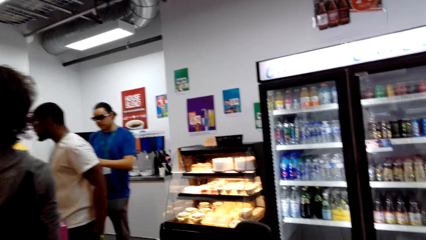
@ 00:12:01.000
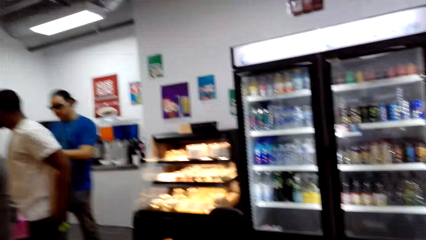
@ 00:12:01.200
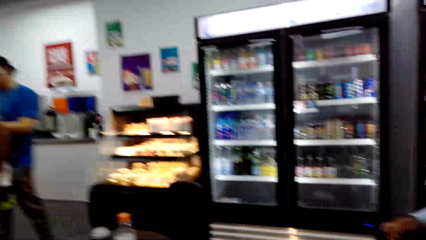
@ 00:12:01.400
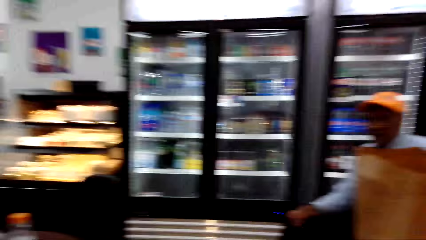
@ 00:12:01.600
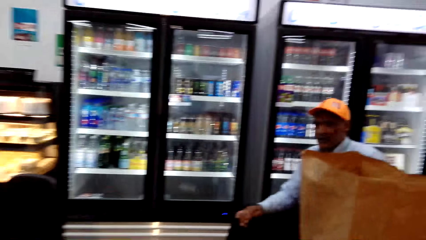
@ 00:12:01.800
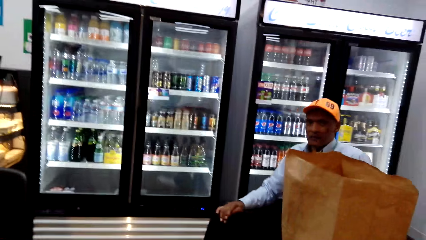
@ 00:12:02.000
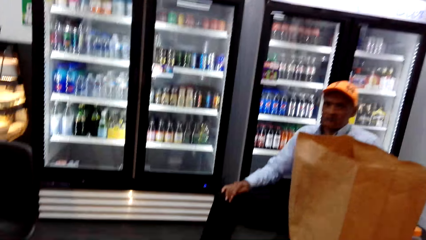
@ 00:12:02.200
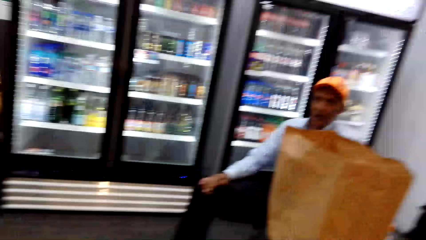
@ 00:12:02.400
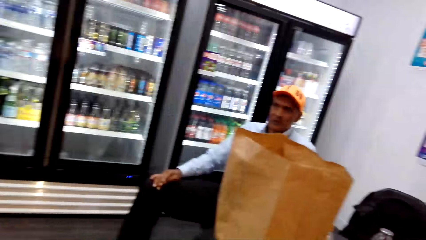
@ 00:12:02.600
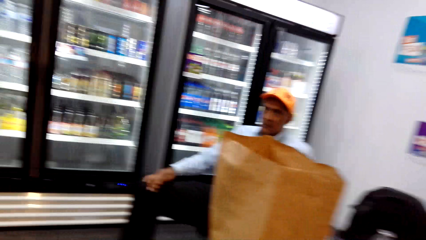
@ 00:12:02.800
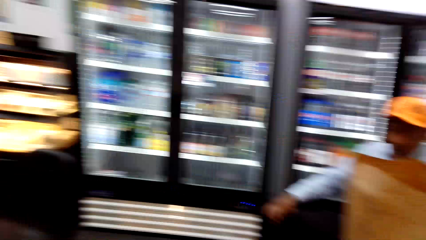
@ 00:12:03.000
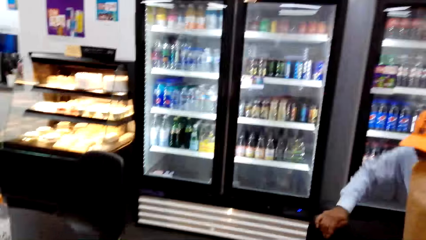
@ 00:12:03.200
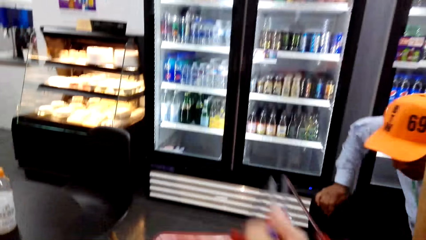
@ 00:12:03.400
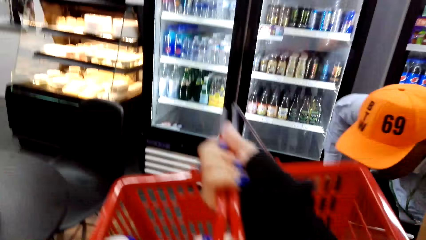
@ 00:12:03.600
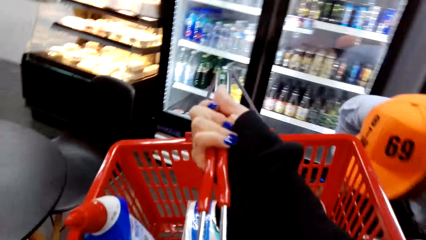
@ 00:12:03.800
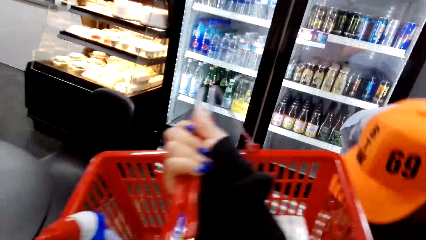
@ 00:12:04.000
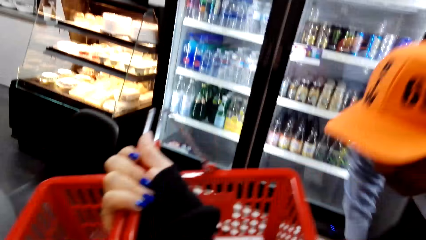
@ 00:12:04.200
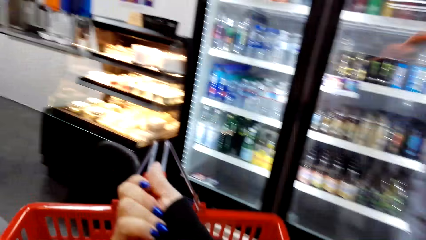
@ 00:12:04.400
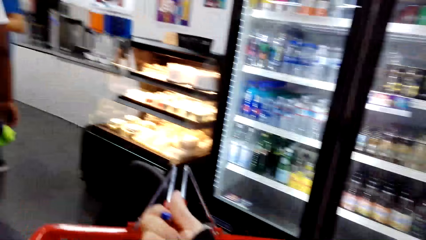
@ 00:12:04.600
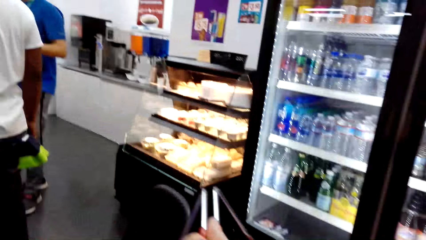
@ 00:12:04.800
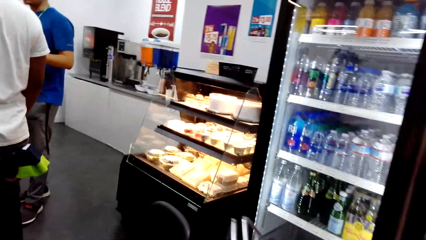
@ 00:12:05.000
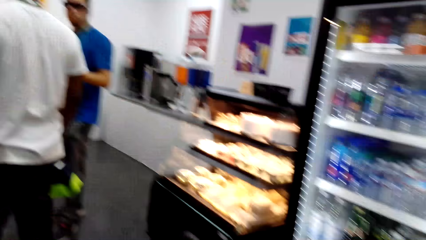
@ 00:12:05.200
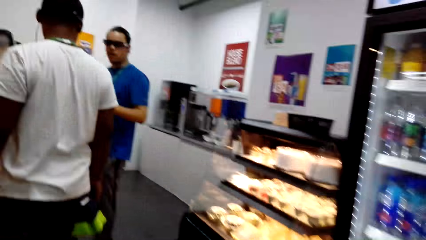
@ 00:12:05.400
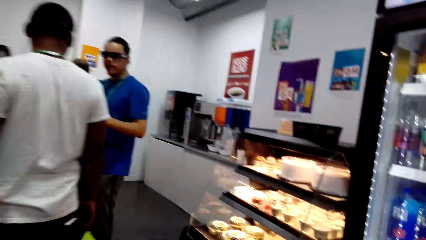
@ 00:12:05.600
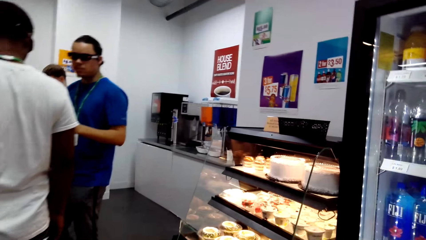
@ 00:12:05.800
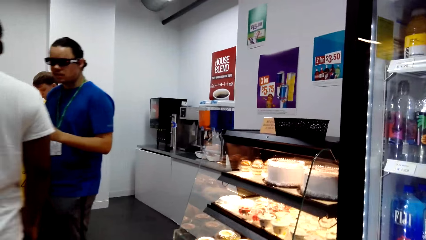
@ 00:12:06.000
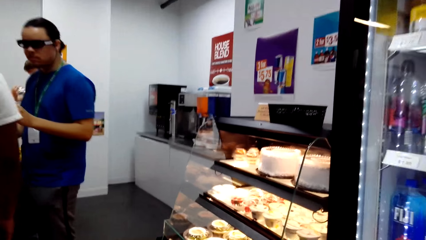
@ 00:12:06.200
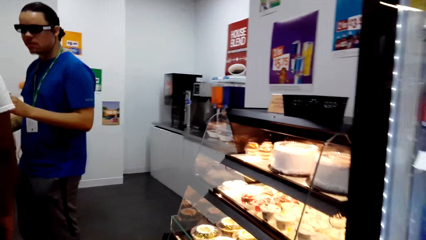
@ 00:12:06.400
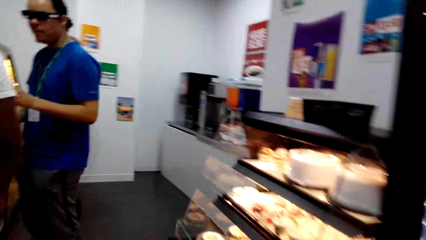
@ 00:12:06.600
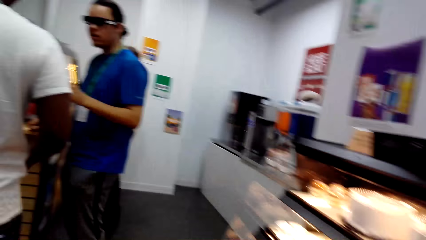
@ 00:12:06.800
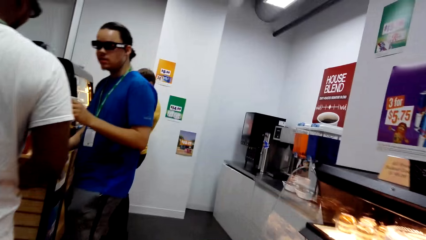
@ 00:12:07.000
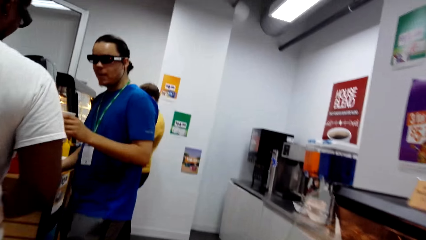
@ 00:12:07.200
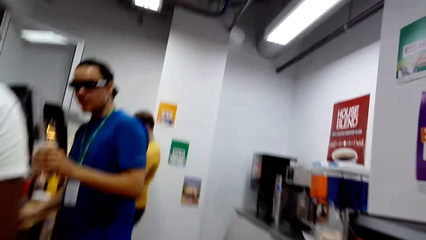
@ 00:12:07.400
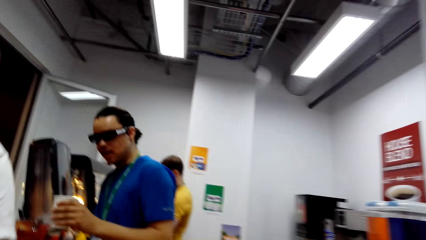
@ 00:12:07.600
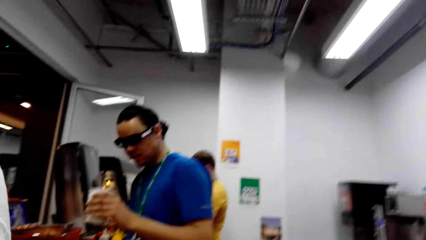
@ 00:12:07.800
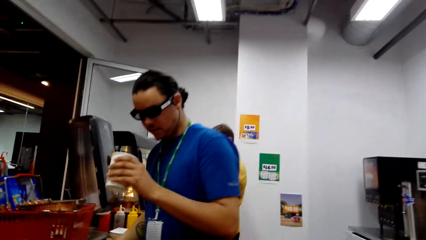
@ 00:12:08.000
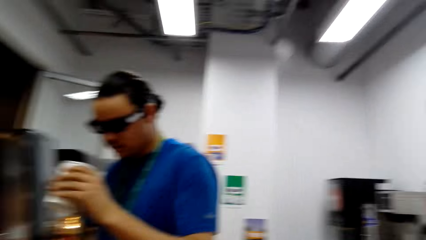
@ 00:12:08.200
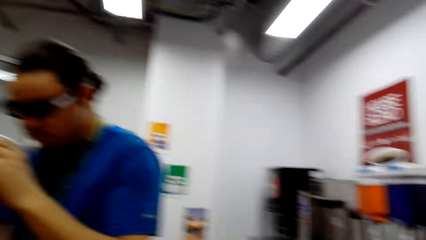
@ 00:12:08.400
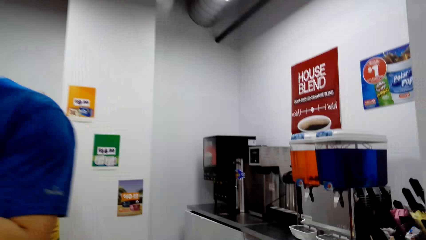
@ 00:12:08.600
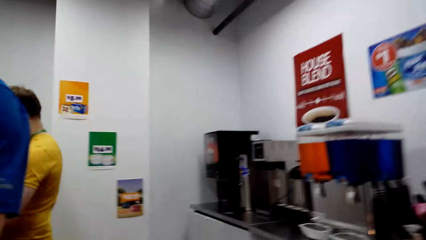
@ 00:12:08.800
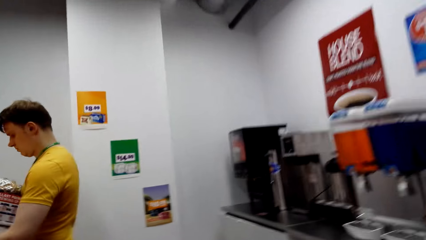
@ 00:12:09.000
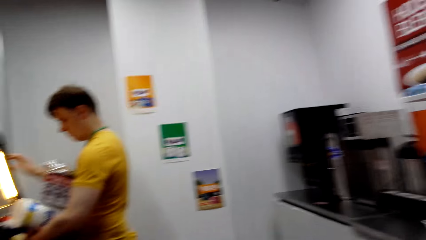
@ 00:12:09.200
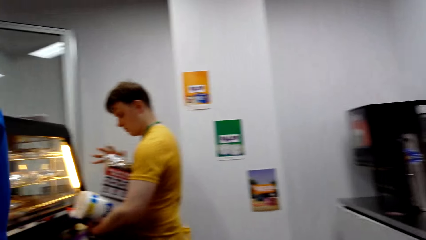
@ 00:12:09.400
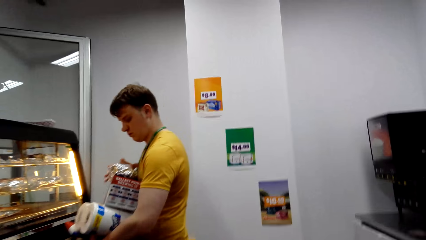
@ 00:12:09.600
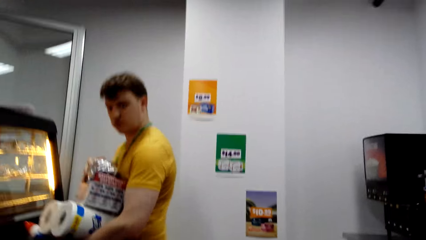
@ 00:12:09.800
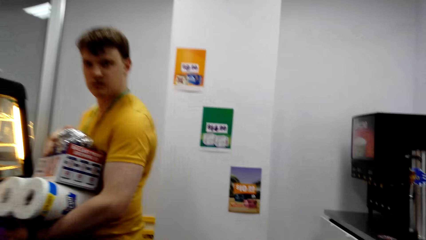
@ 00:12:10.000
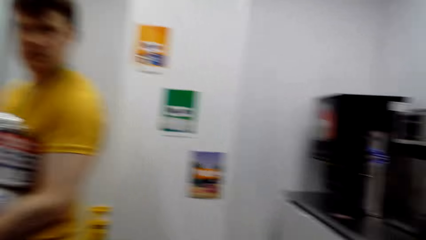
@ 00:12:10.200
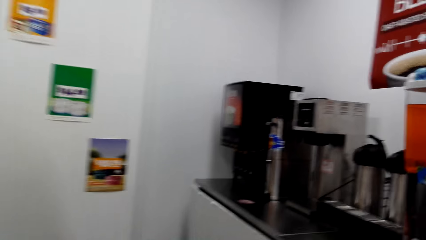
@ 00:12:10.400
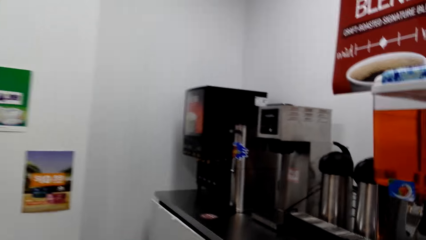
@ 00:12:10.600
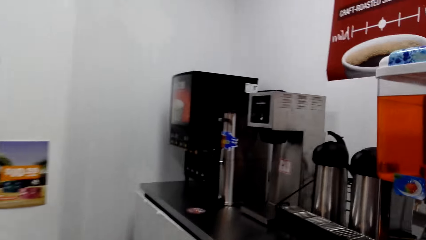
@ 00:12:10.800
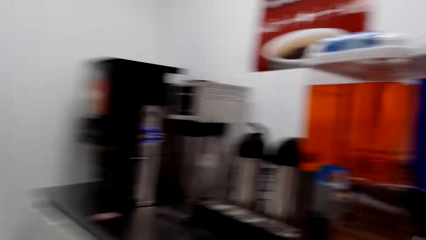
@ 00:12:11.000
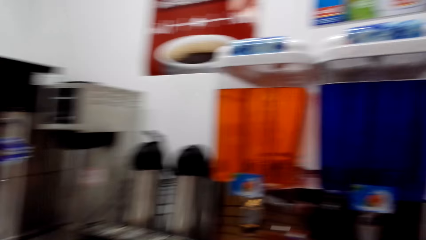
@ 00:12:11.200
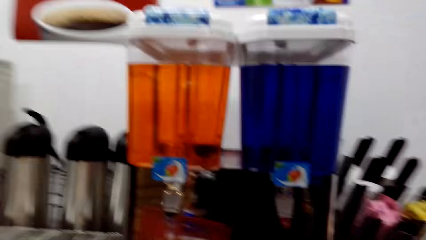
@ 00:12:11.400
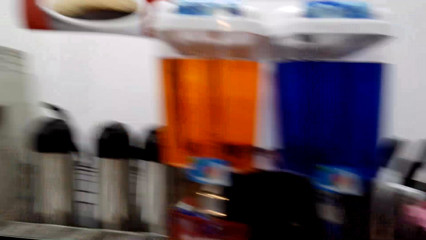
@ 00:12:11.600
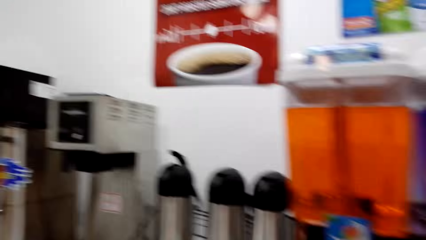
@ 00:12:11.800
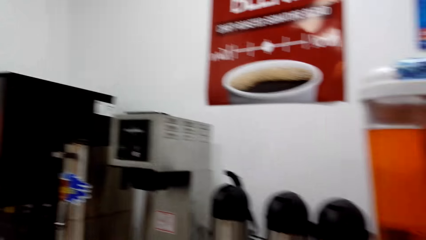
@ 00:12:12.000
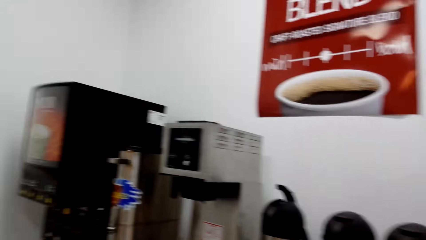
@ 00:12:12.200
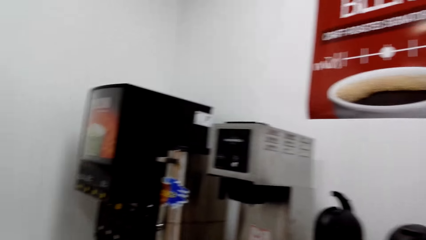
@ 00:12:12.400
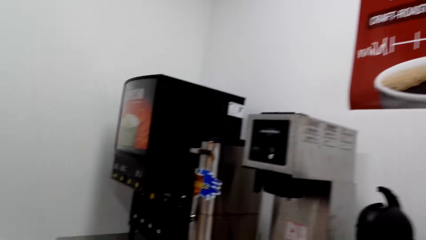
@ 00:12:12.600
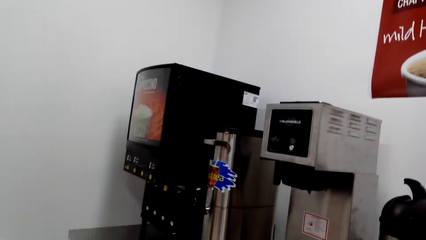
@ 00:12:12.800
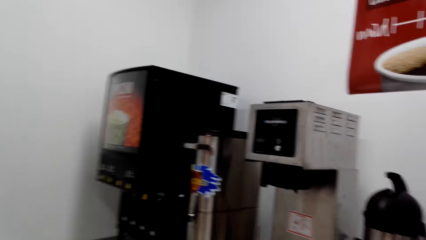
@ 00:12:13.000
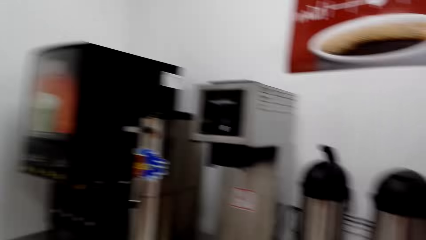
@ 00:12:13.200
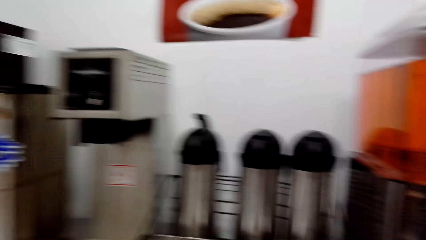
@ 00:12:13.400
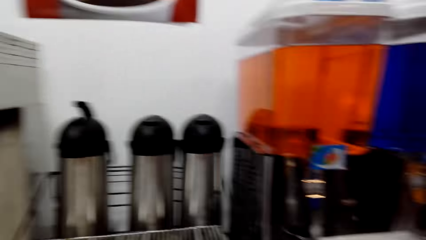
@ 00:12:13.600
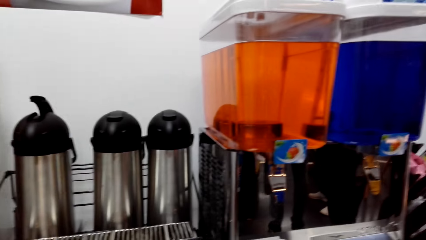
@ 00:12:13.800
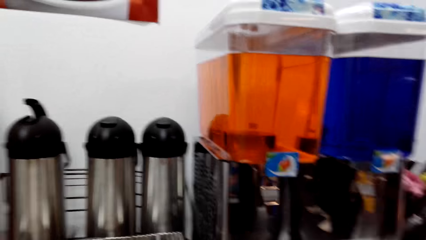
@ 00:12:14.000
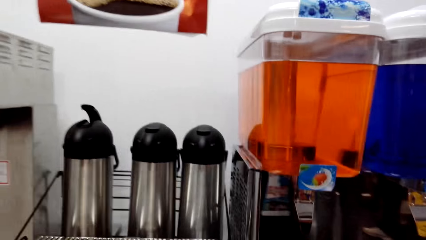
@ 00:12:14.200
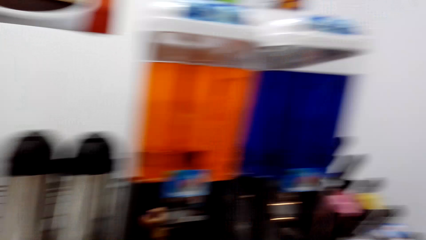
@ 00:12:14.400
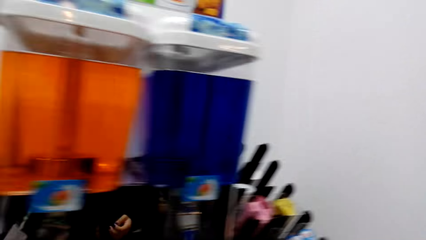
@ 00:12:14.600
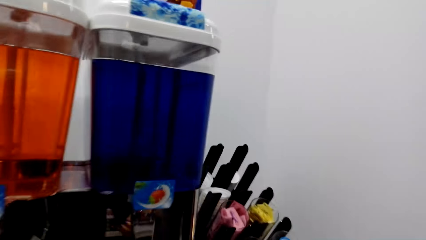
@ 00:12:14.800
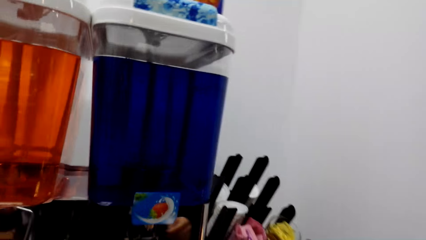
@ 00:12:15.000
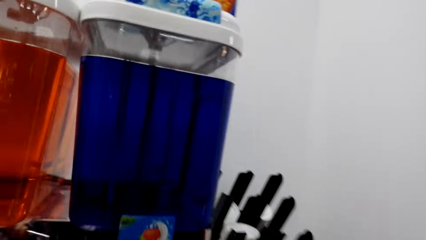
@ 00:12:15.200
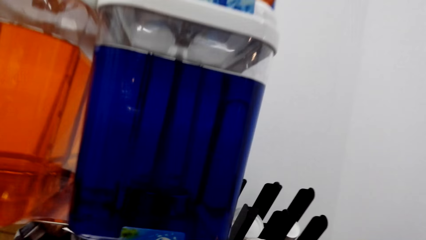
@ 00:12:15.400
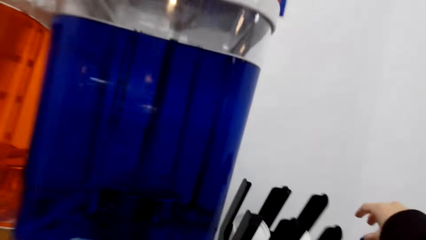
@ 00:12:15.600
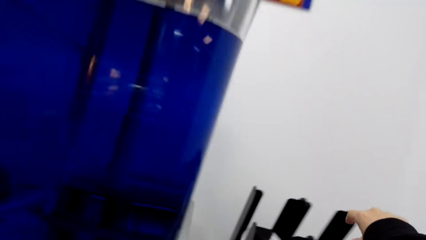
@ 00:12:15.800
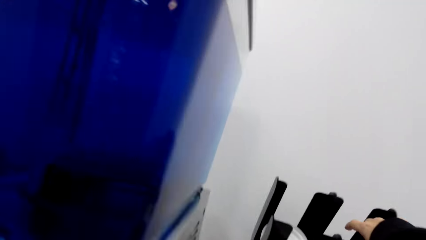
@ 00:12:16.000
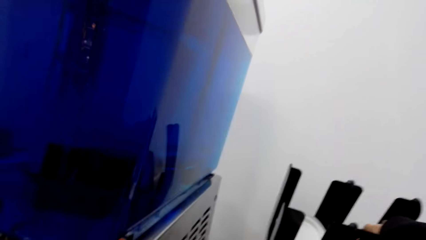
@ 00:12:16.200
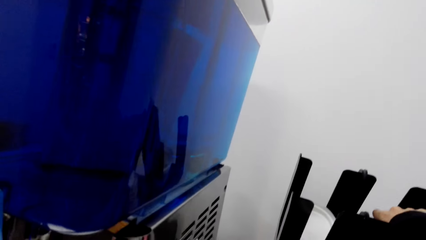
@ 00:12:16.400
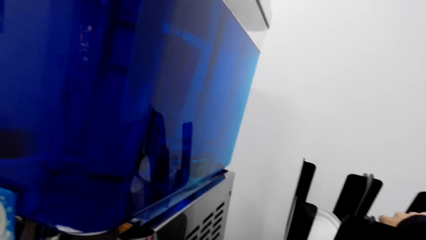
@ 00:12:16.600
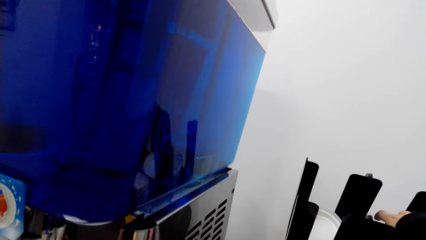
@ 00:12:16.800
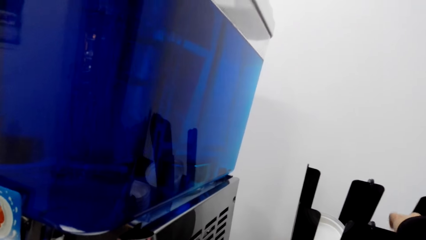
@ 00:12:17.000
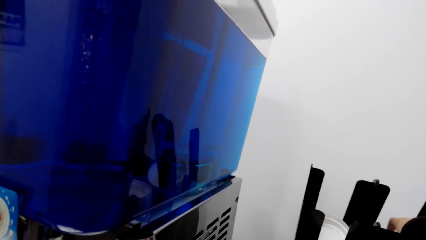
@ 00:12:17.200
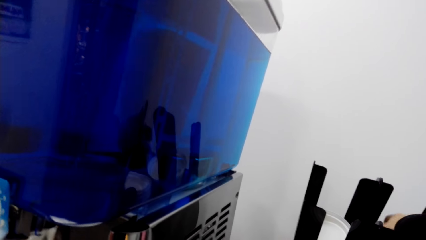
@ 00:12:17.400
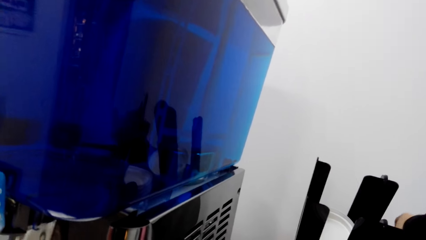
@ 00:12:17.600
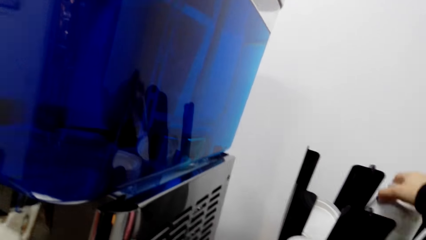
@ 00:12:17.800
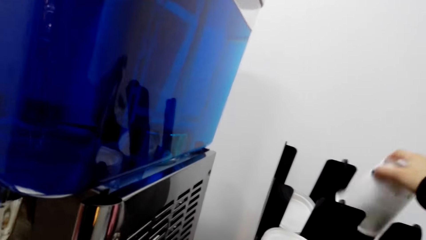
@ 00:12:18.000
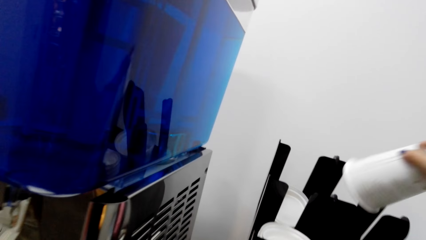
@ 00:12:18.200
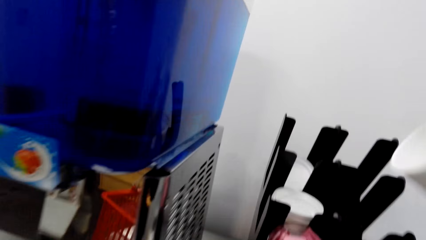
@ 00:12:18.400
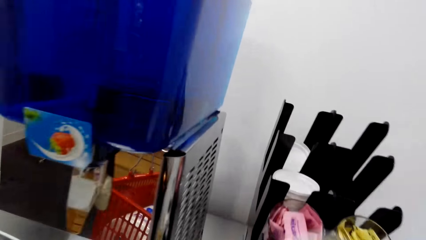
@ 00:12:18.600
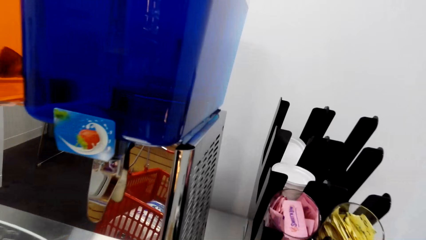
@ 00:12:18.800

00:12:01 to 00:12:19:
The camera wearer stretches a hand. They walk around. A man looks at the camera wearer. The camera wearer picks up a cup.
